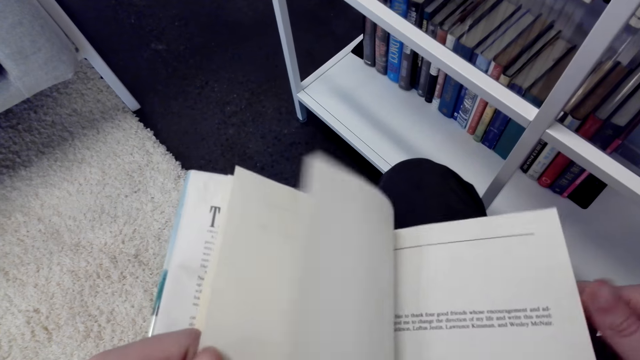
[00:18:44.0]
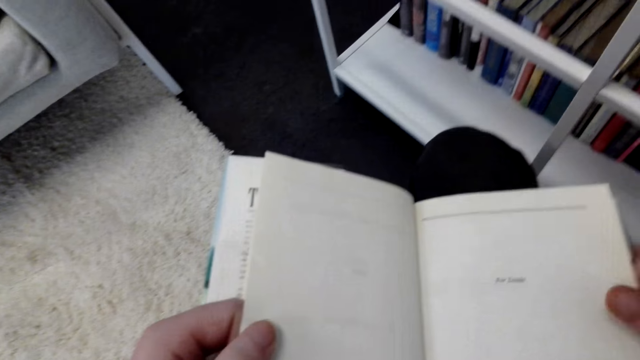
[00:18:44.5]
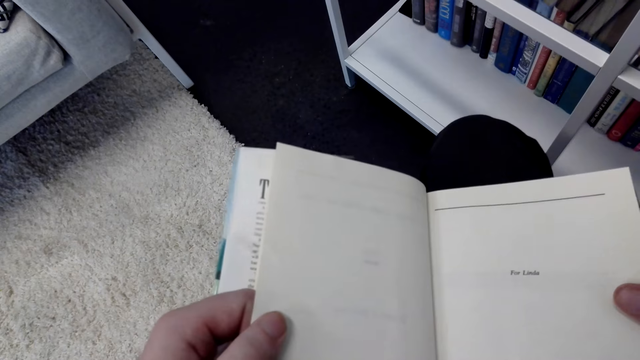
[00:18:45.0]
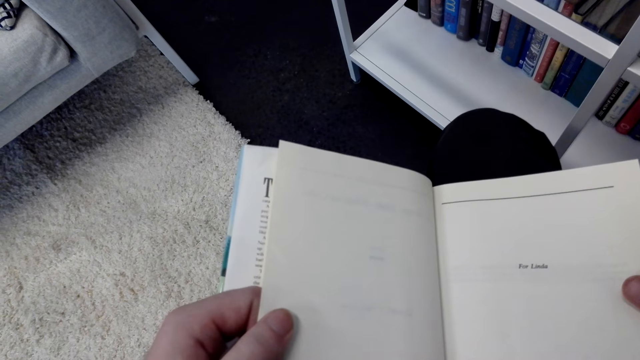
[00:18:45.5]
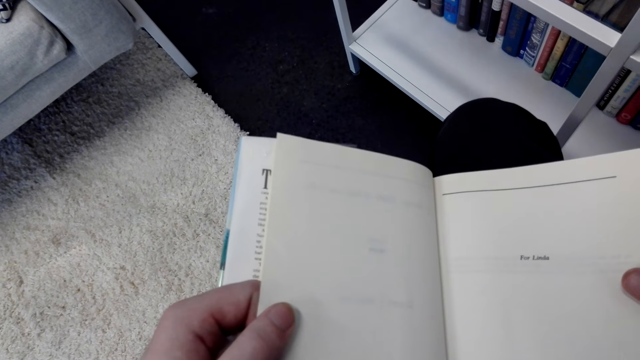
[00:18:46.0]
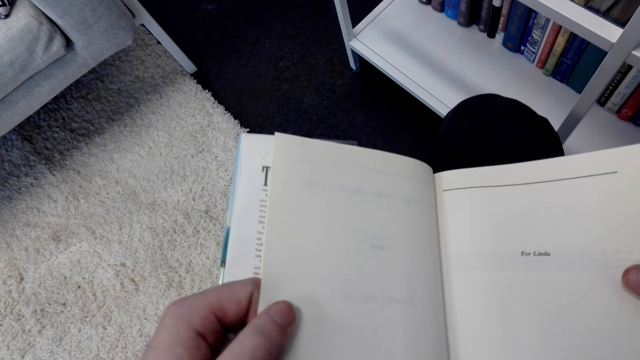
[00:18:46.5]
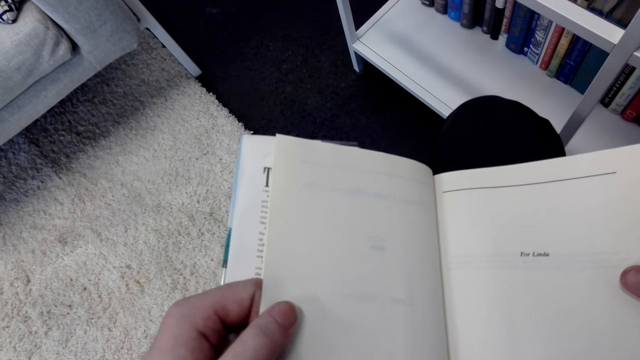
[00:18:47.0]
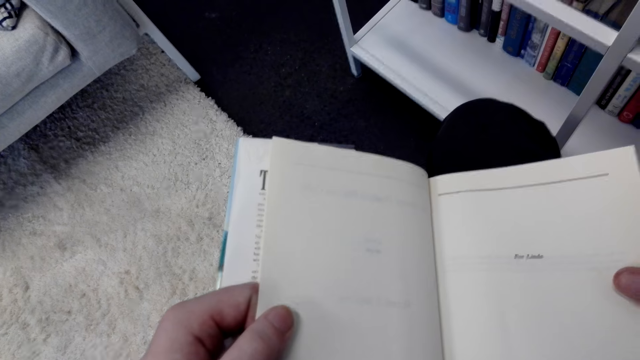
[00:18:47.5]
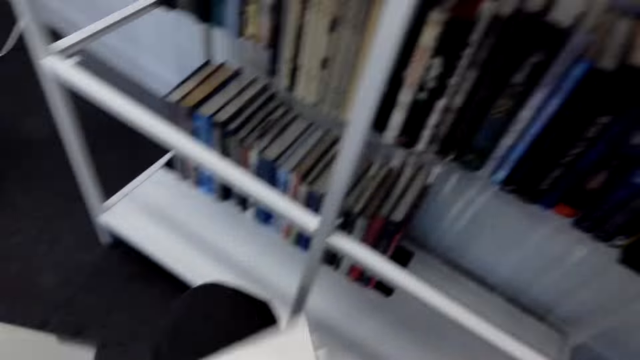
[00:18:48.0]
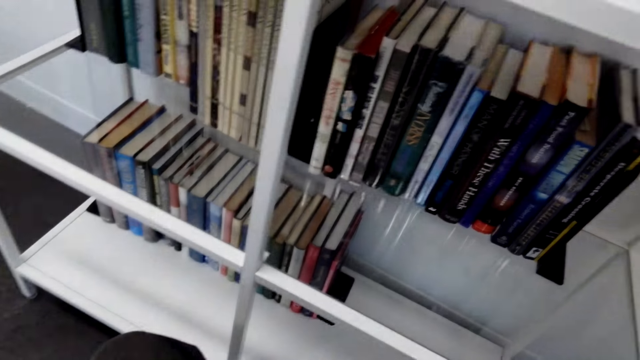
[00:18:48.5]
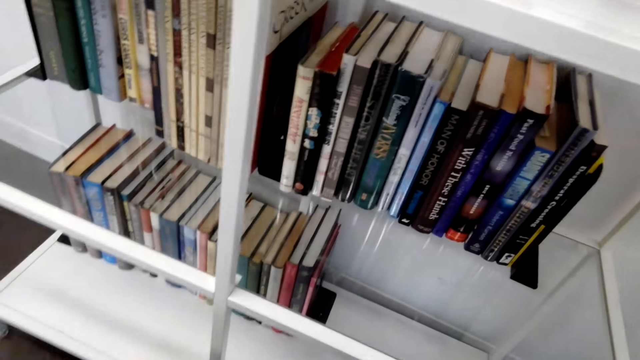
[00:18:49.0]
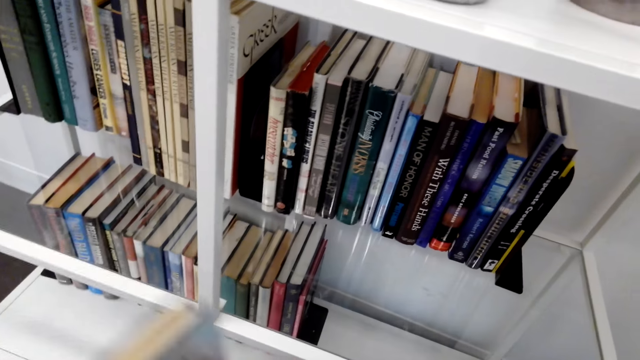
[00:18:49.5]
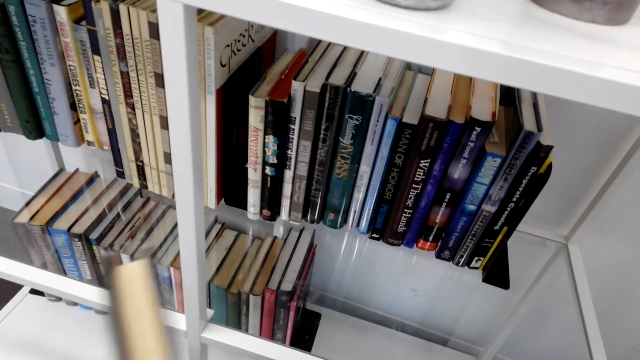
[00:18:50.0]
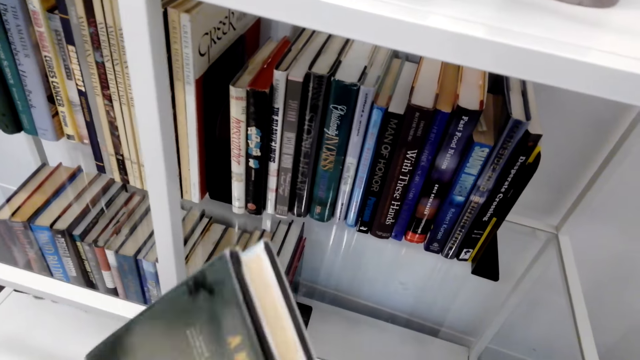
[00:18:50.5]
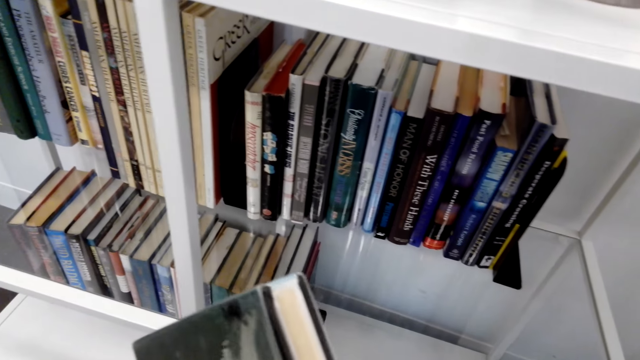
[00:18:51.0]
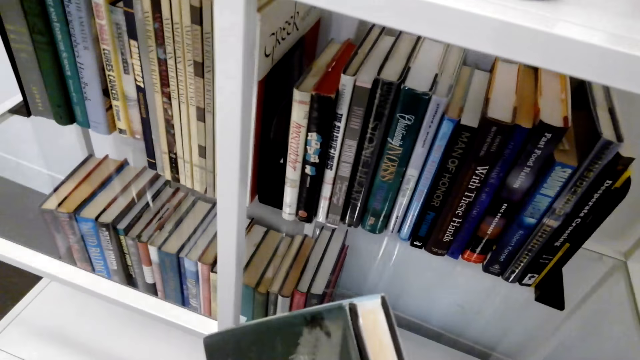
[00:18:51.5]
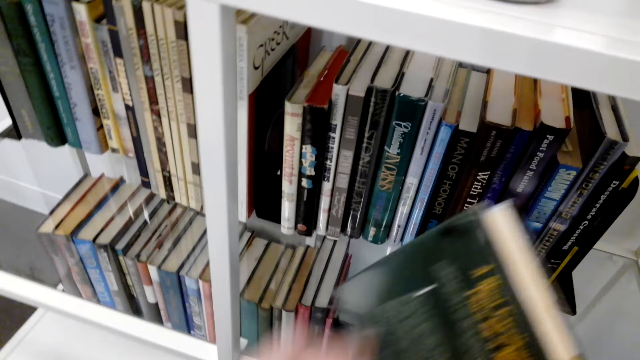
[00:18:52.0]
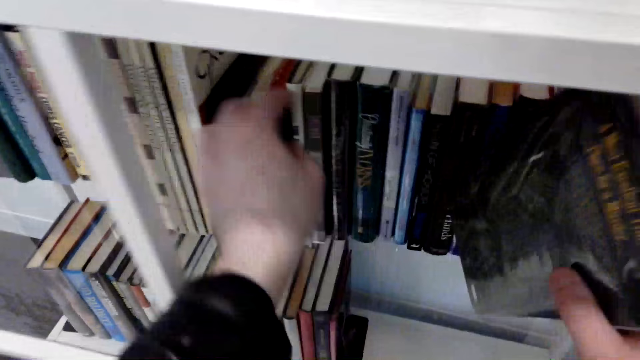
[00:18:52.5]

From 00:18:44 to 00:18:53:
The camera wearer stares at the book.

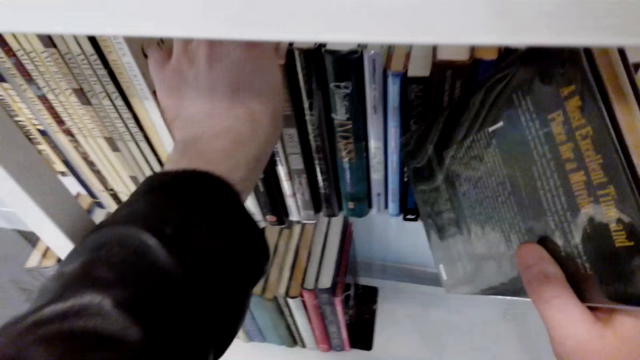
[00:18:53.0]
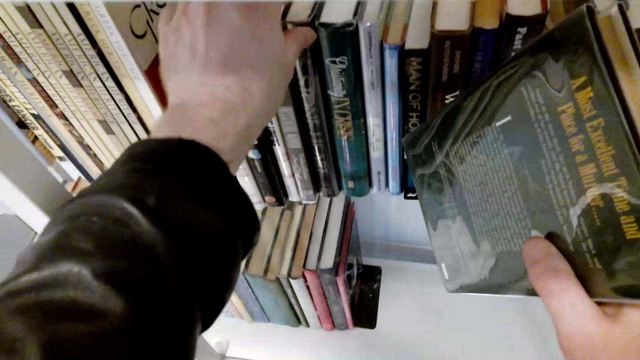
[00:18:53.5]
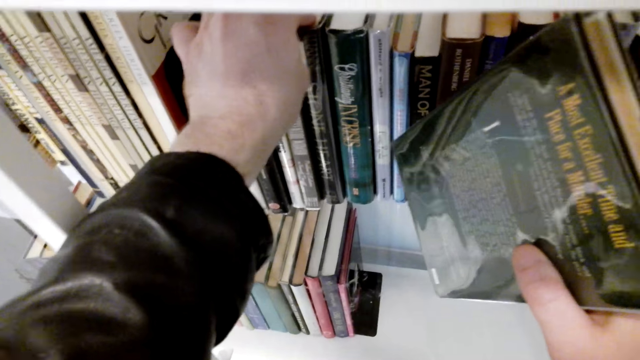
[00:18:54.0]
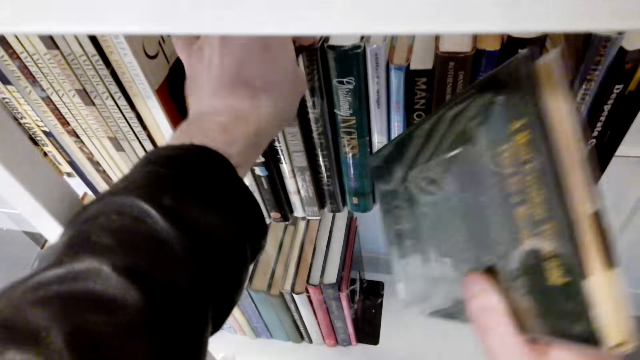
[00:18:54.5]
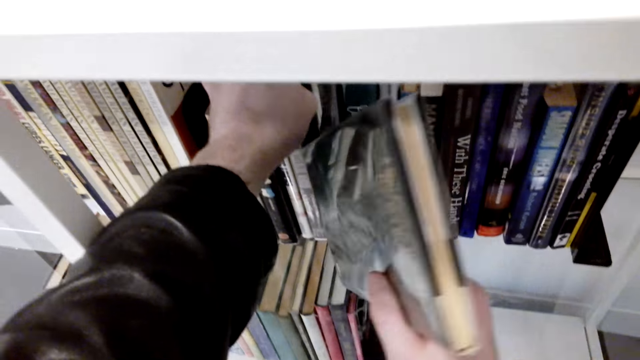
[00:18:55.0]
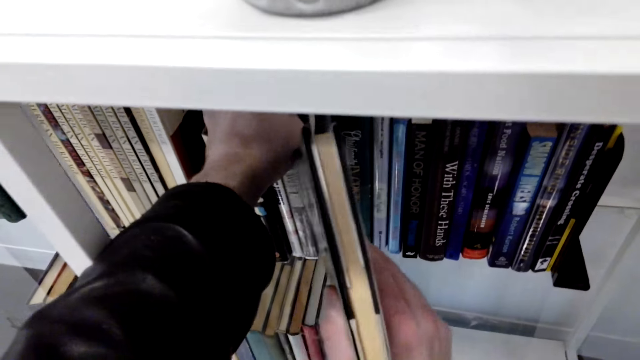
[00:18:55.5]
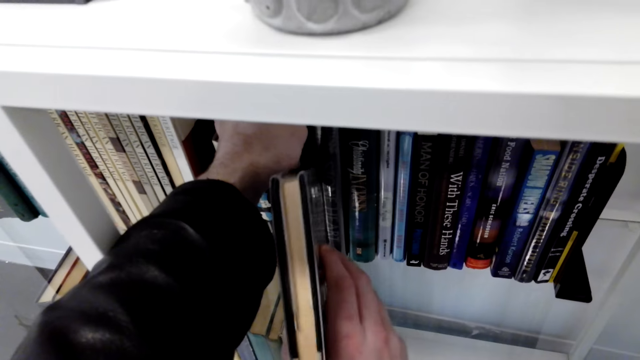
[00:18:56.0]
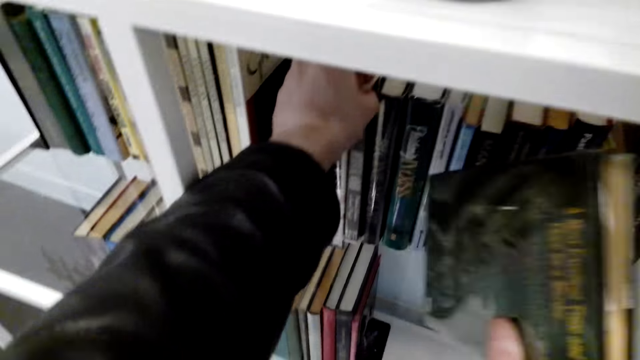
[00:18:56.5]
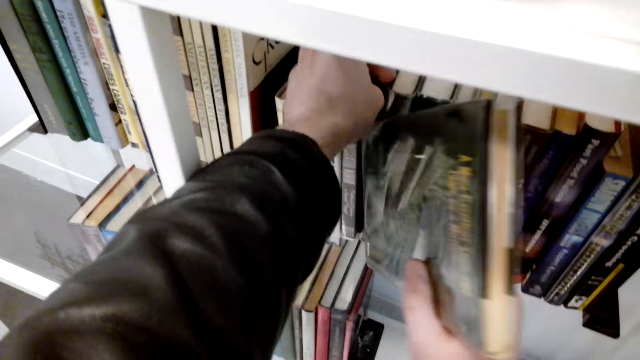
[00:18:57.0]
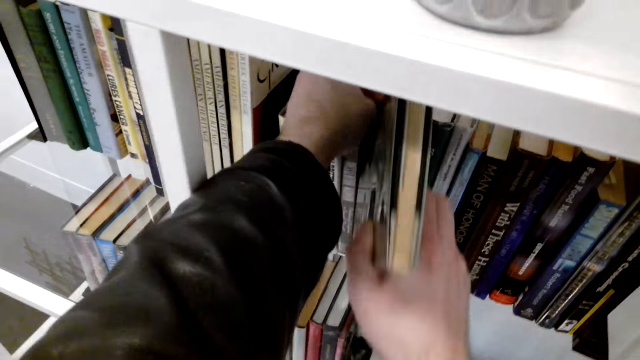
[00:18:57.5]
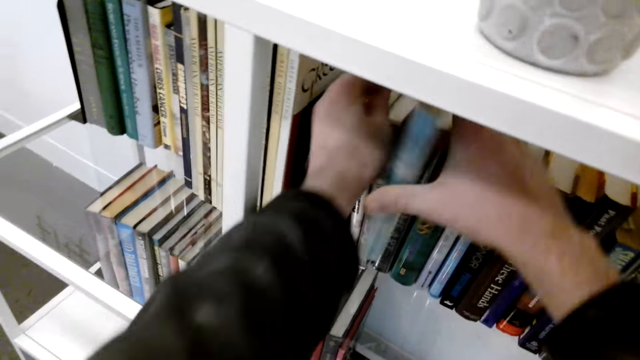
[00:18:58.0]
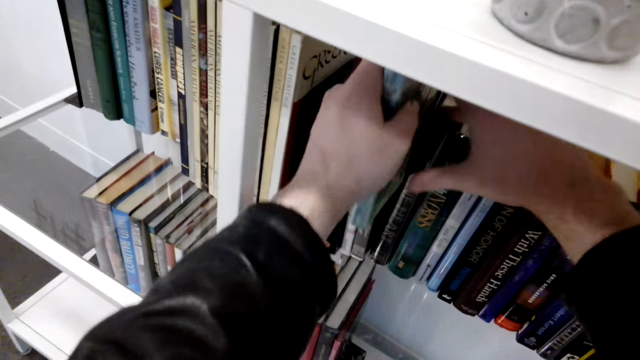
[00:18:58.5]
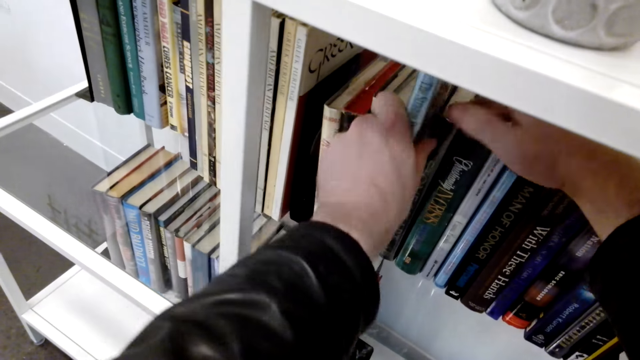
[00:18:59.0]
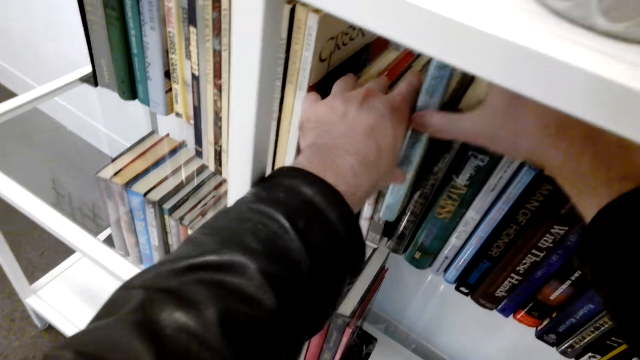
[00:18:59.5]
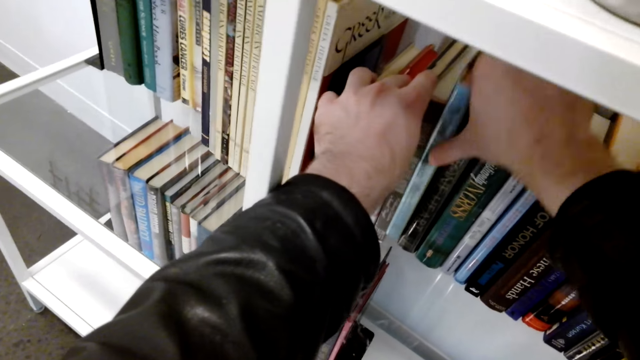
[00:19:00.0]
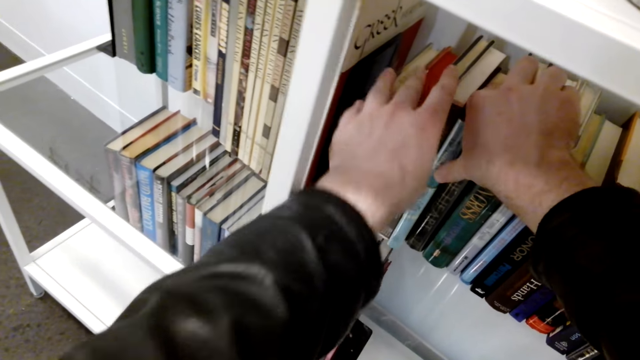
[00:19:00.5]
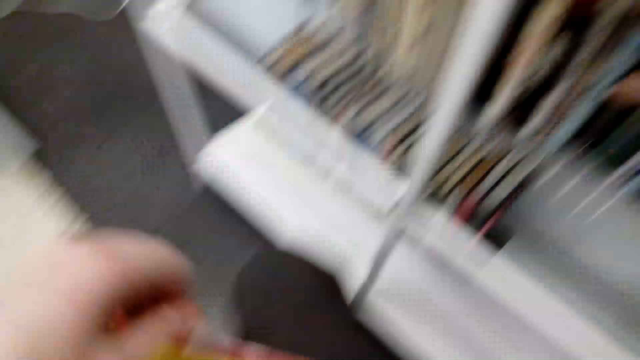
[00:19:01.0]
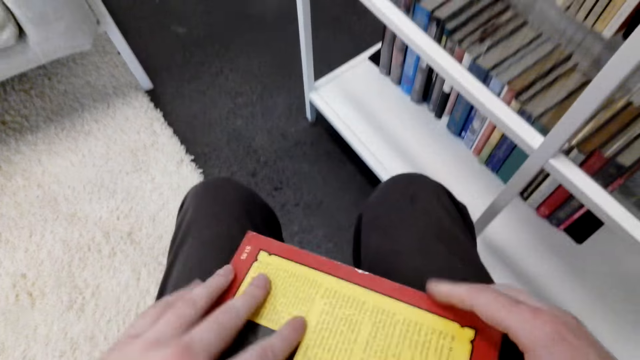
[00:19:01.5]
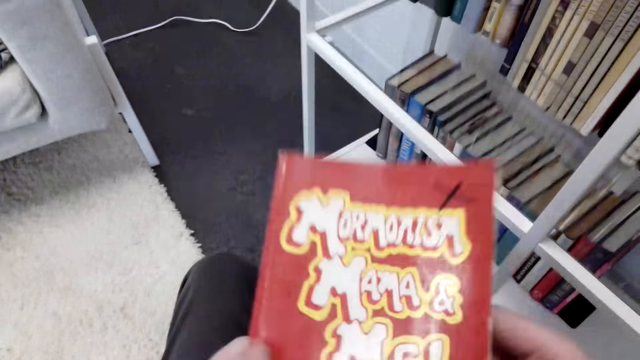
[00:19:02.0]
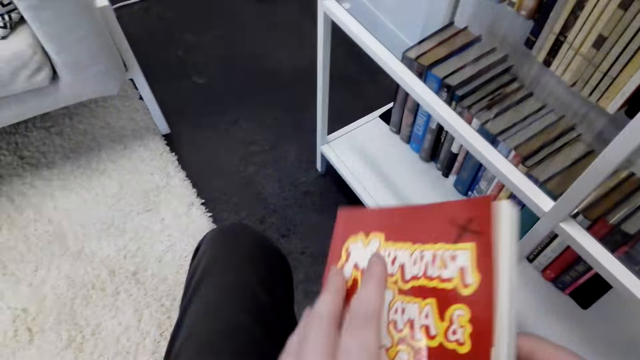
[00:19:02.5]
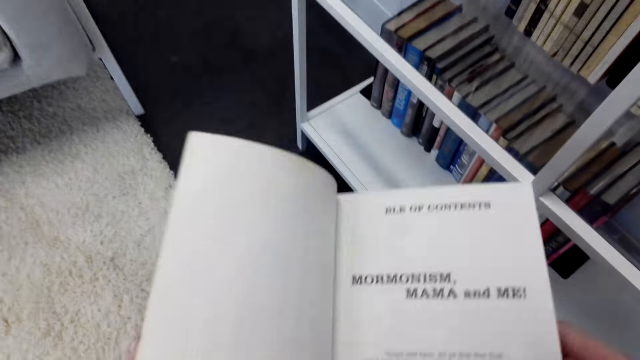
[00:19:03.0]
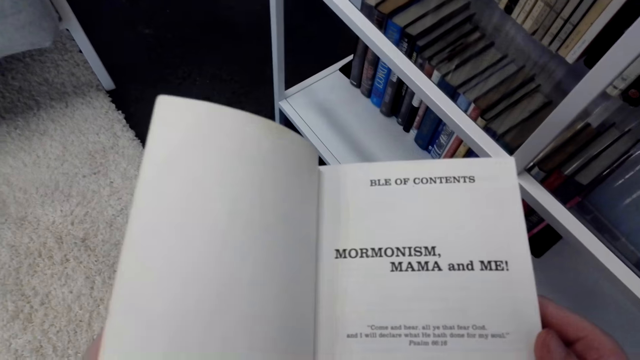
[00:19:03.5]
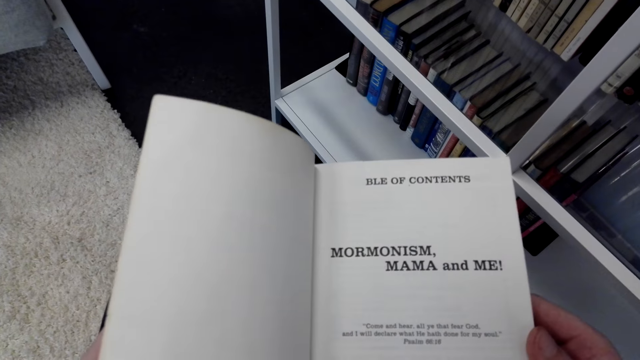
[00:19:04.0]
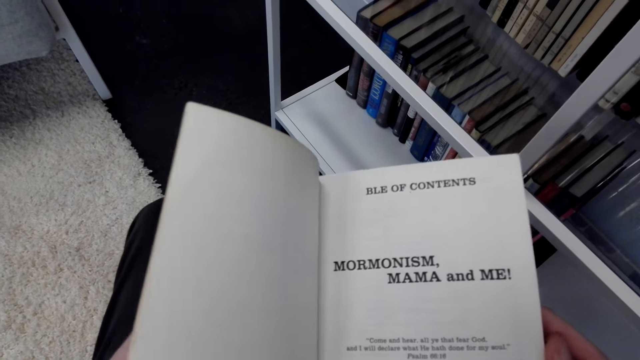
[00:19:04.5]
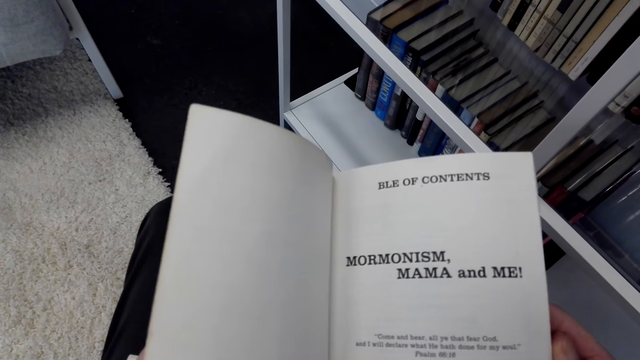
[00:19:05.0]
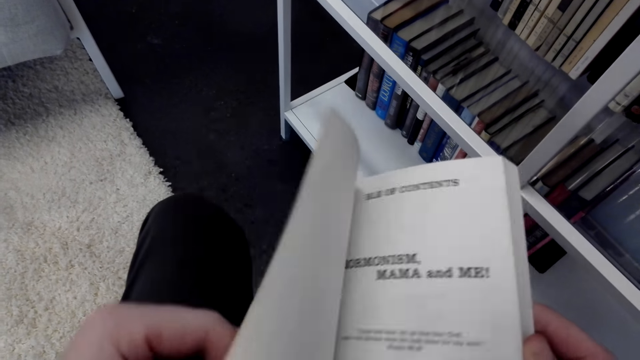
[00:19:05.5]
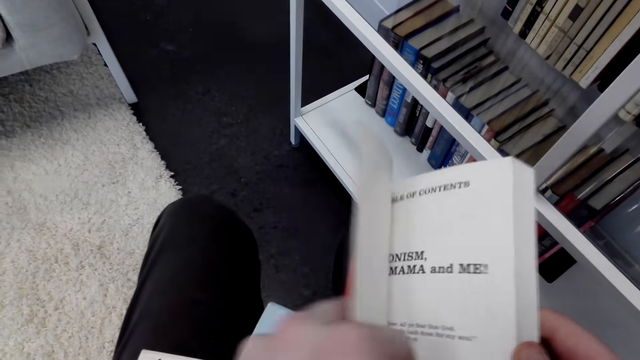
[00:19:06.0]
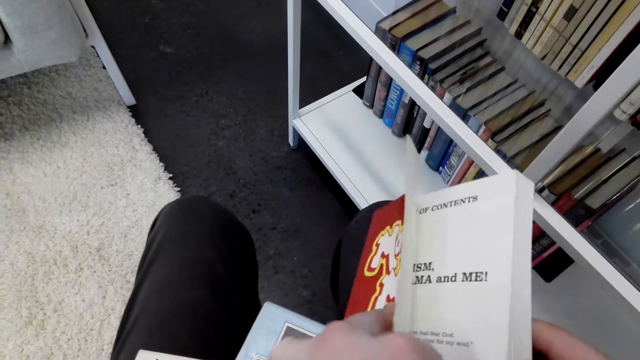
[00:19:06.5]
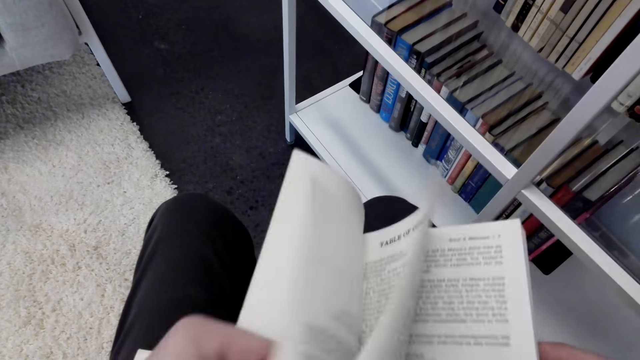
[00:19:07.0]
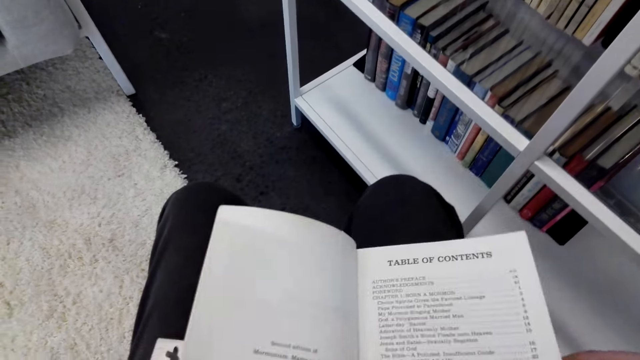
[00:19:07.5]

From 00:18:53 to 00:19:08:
The camera wearer puts the book on the shelf. They hold the book. They open the book. They stare at the book. They open the pages of the book.
